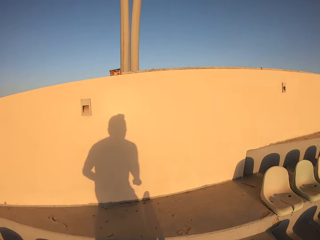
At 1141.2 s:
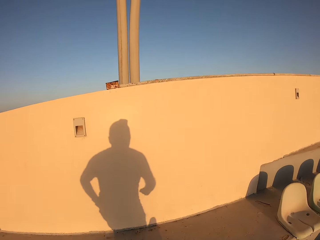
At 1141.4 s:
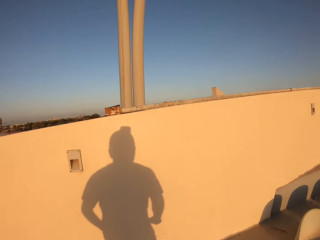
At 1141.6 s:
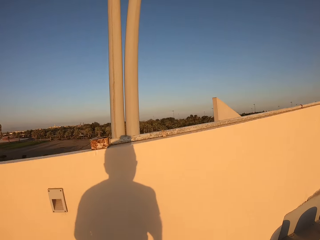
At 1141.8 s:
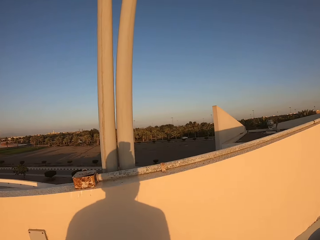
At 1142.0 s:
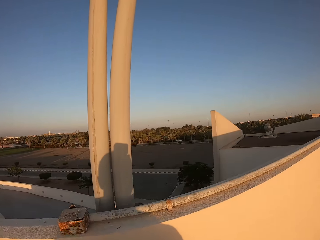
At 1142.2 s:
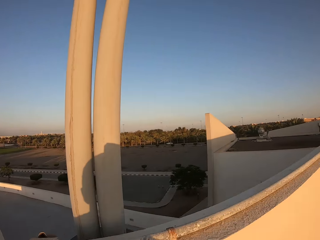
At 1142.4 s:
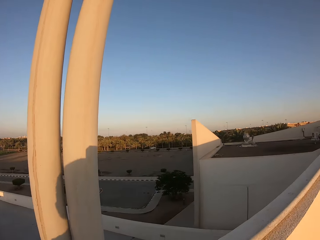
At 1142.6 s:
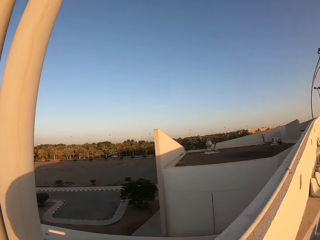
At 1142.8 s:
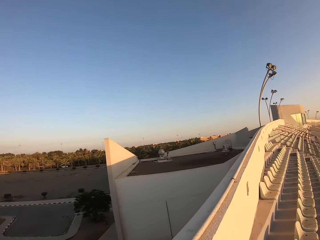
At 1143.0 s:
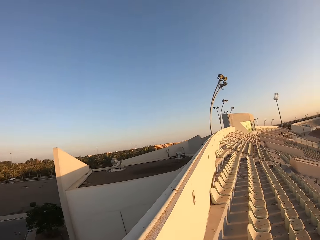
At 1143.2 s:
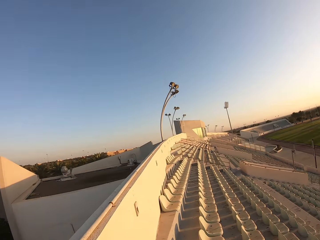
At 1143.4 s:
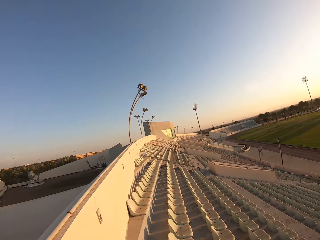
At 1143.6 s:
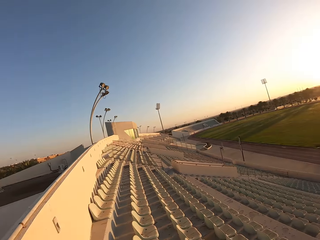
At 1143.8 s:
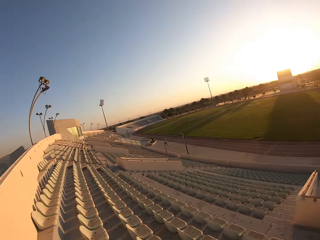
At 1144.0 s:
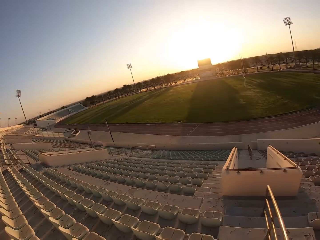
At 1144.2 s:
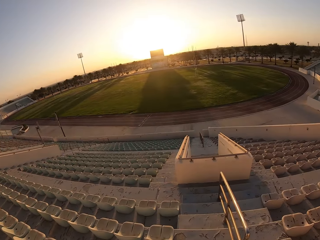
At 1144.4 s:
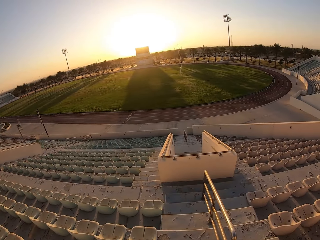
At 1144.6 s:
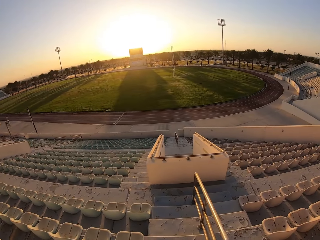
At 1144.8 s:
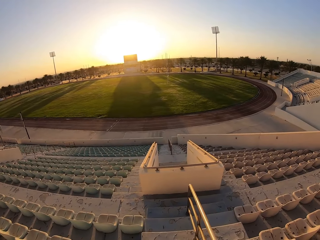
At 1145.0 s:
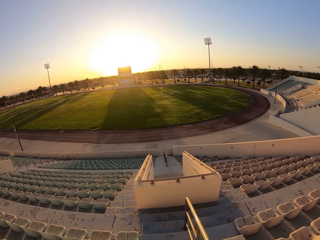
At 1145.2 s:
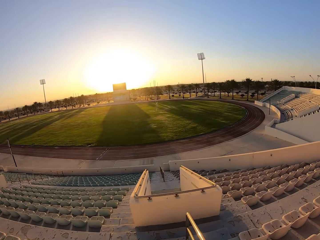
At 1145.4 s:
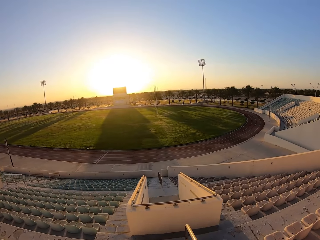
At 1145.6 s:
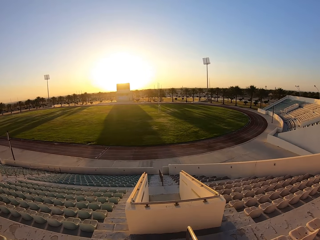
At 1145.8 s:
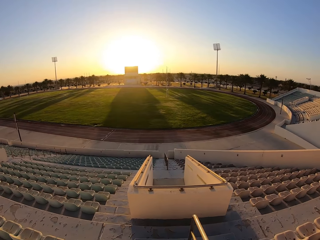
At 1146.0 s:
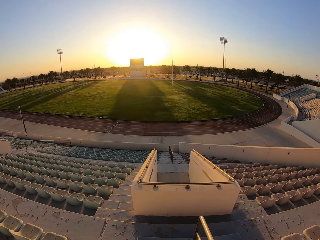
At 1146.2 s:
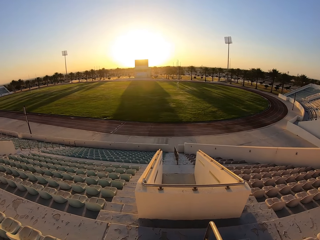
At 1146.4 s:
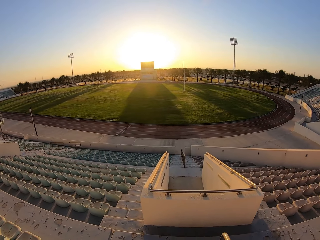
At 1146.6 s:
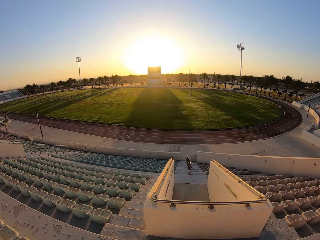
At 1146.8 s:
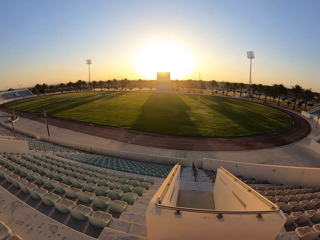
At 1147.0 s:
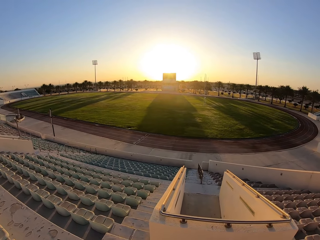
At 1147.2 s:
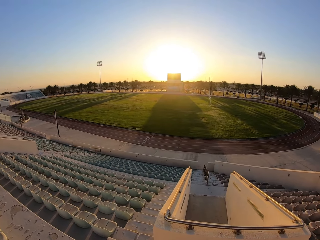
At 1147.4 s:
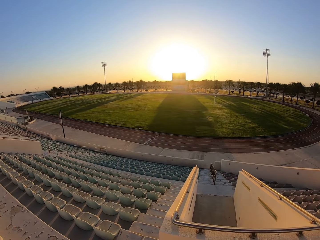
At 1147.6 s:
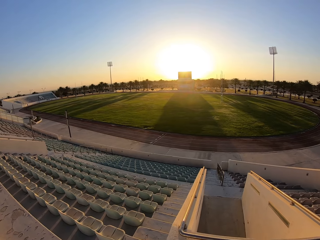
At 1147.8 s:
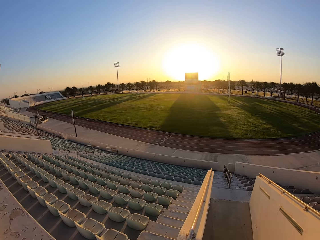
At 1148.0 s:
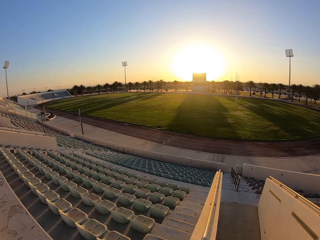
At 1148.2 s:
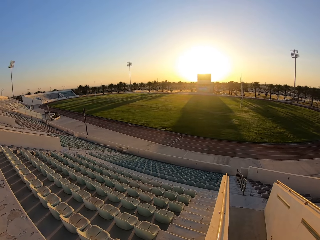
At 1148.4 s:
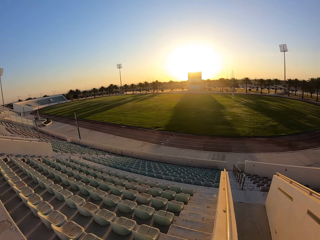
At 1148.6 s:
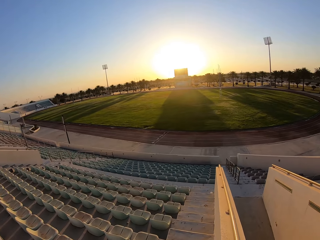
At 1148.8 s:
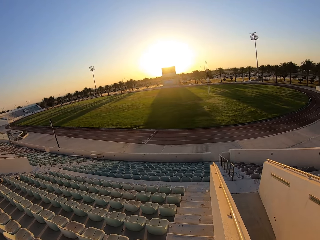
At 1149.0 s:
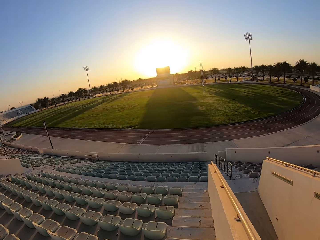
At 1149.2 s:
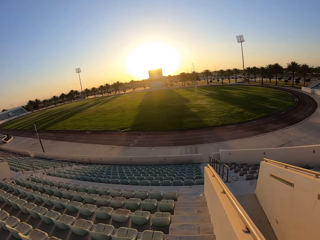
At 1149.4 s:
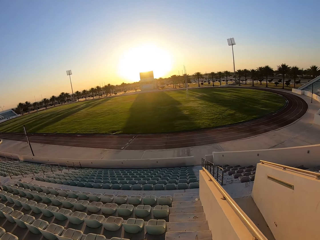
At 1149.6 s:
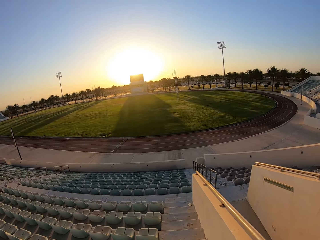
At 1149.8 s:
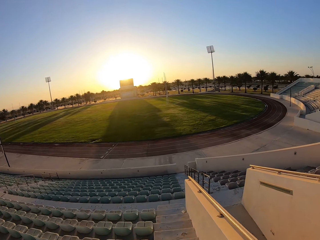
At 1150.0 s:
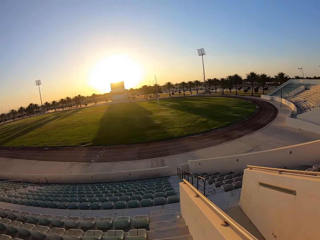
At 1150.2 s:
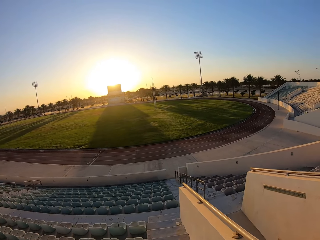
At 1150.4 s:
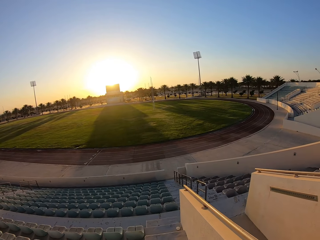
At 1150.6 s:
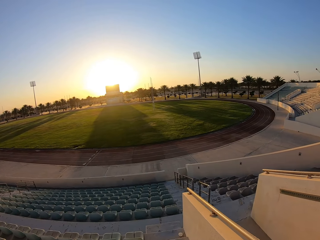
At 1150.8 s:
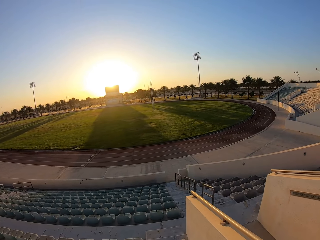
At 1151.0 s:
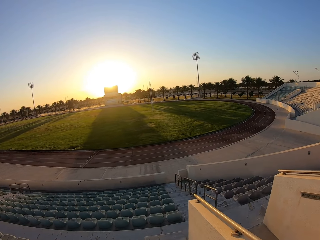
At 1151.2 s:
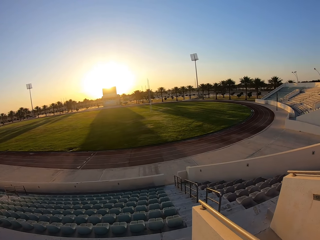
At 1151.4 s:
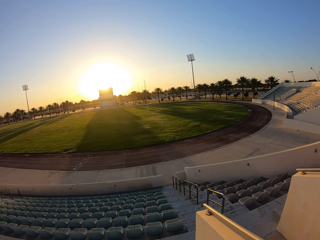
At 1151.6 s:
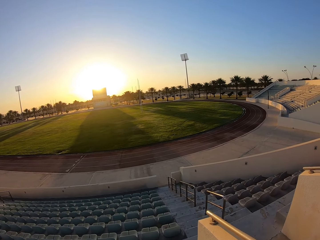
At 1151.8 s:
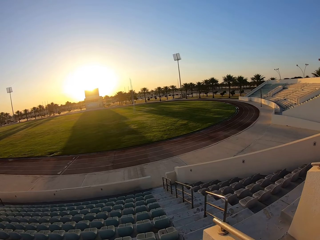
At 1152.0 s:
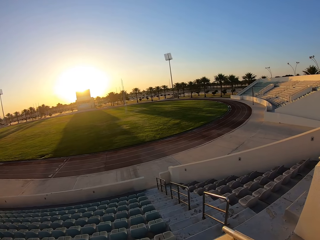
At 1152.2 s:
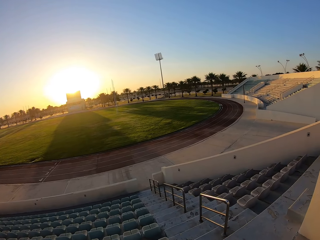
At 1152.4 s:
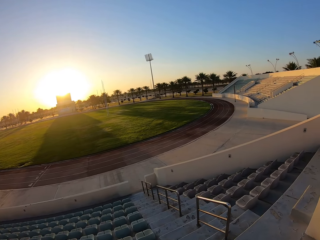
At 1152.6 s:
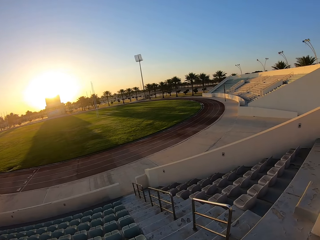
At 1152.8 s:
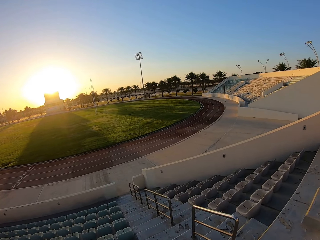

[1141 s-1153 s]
The camera wearer looks around the stadium. They walk around the stadium. They walk down the stairs.

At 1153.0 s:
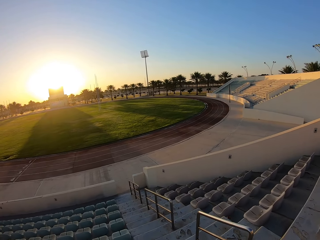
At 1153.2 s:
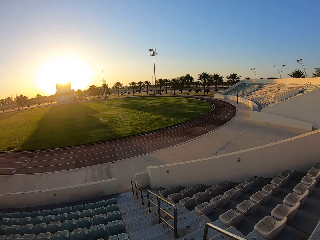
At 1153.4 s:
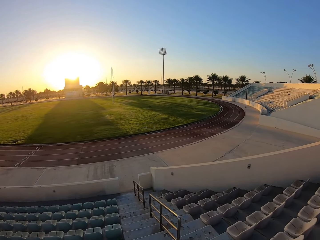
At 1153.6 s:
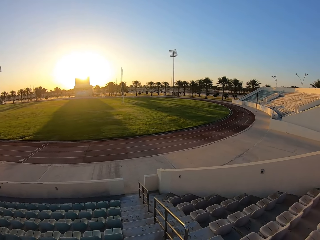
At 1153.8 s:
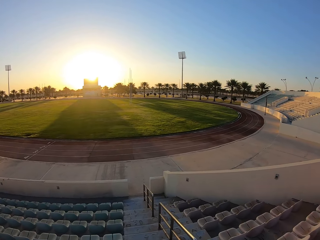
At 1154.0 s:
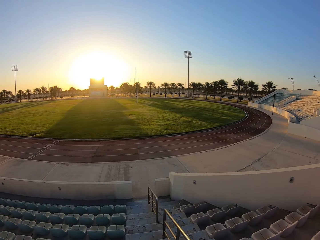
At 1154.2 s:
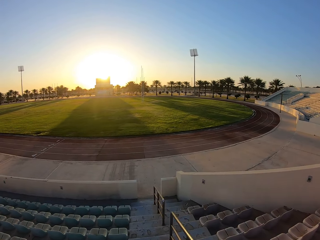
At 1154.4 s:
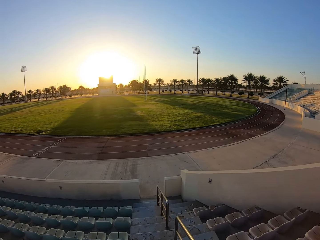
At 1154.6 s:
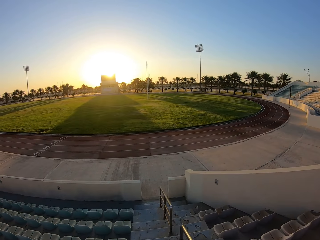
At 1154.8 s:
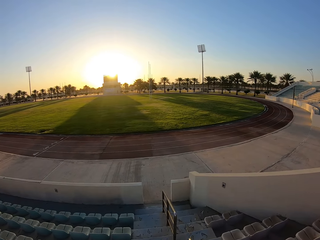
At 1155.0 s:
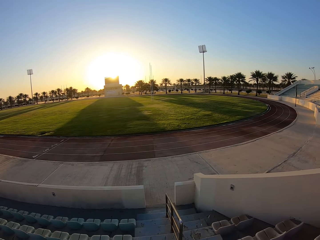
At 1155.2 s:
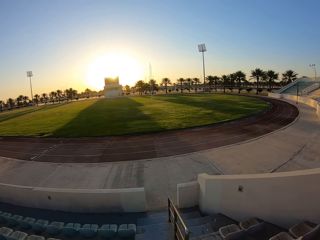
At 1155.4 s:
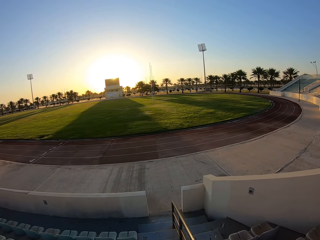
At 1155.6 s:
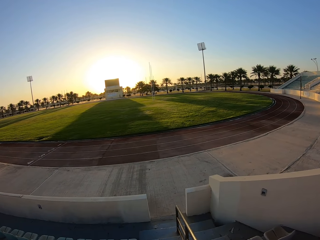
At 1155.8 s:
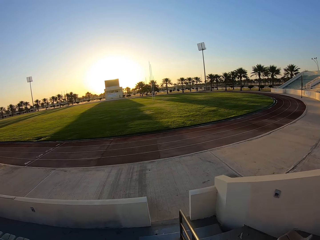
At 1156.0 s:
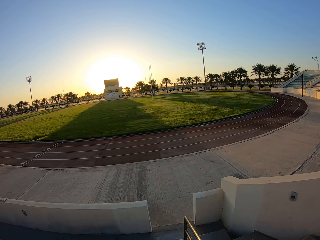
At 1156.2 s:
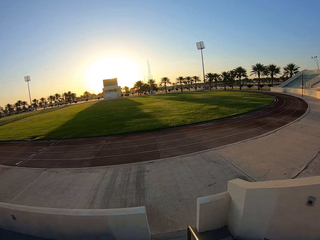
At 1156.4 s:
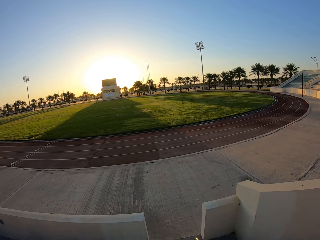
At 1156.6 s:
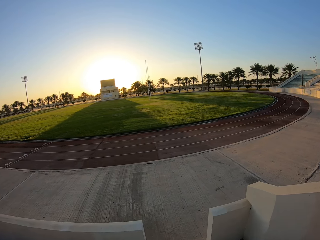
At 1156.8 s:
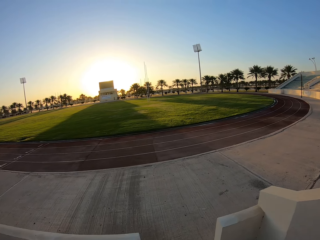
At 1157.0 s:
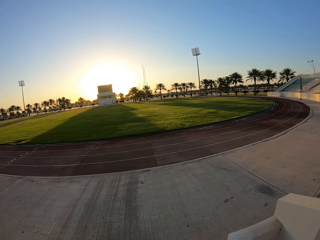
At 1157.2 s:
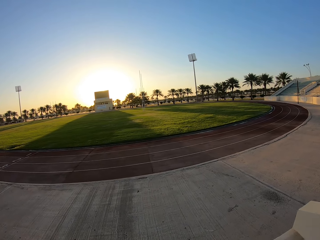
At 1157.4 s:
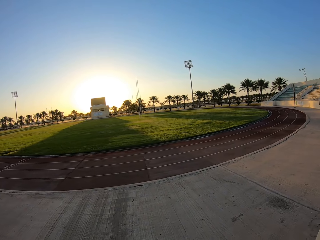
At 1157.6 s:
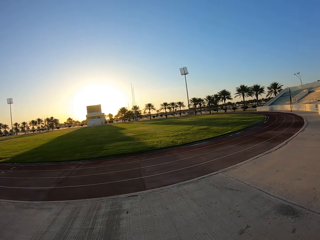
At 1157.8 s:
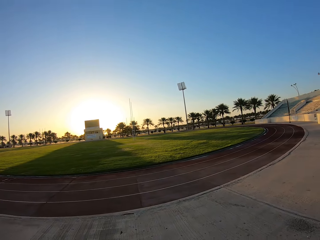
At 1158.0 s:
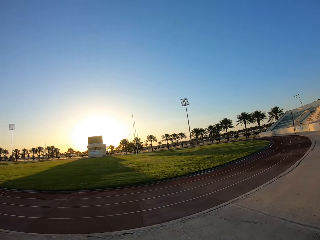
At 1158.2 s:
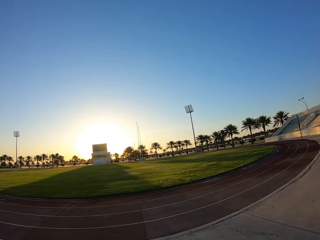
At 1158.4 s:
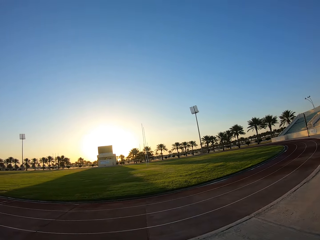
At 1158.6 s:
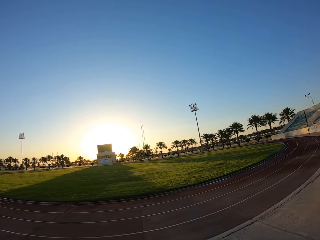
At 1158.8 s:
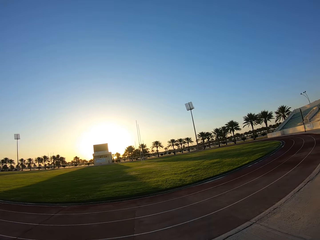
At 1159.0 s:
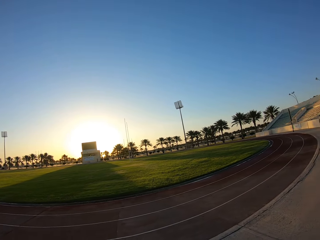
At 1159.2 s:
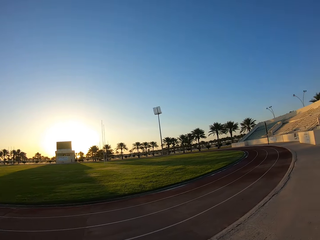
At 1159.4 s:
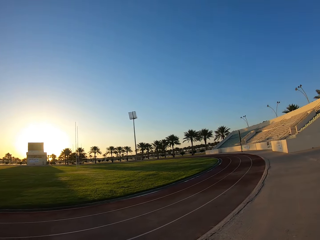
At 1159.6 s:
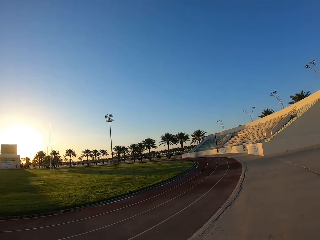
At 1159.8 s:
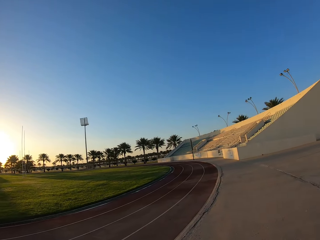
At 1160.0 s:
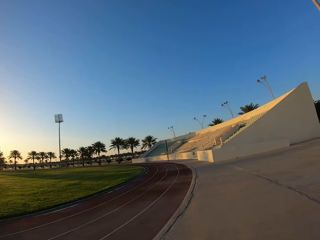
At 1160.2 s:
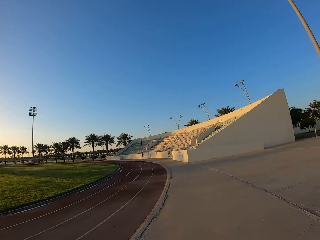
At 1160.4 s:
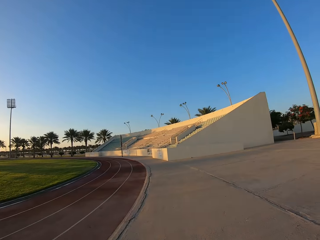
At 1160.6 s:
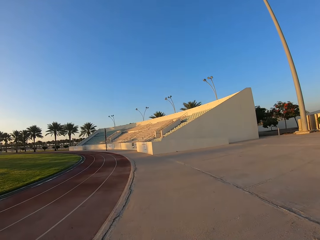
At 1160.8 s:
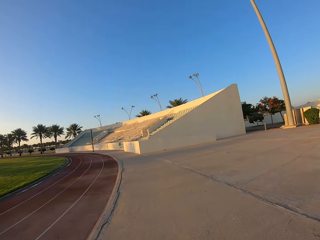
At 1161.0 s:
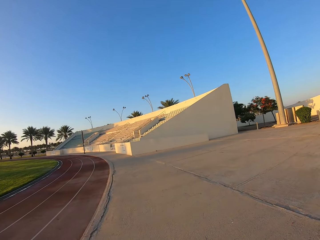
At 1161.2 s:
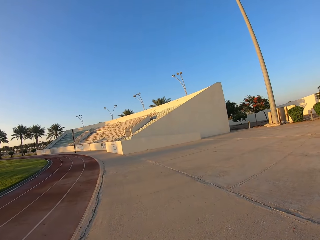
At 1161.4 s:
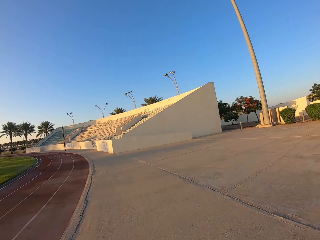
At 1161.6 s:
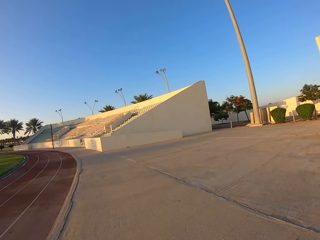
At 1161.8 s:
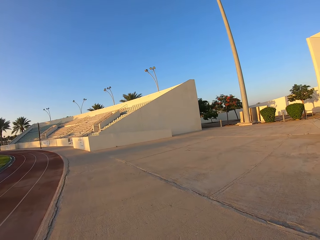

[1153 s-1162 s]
The camera wearer stops.
